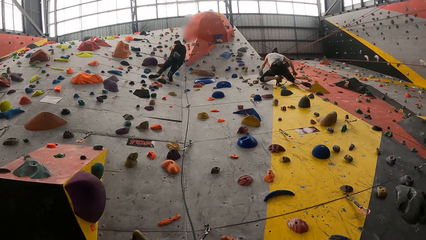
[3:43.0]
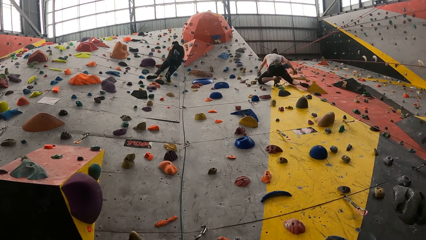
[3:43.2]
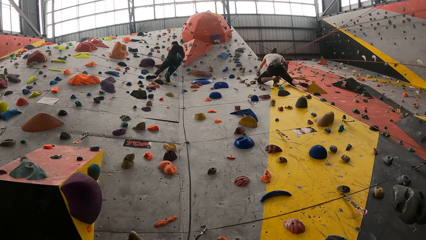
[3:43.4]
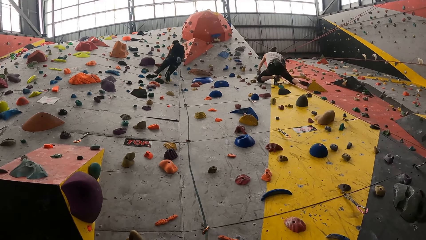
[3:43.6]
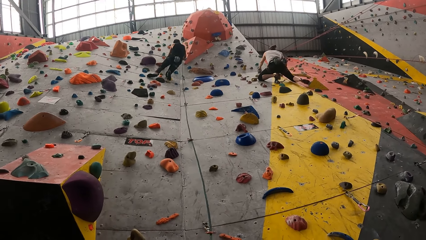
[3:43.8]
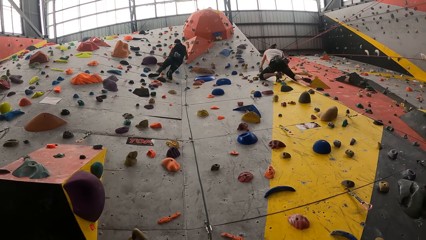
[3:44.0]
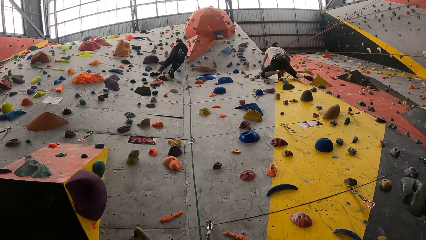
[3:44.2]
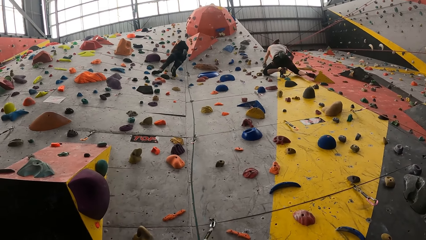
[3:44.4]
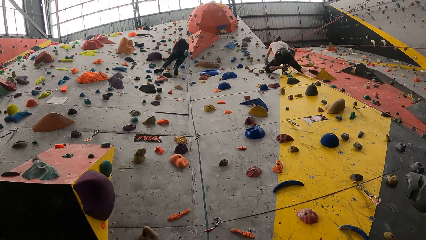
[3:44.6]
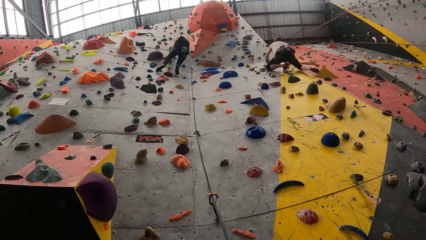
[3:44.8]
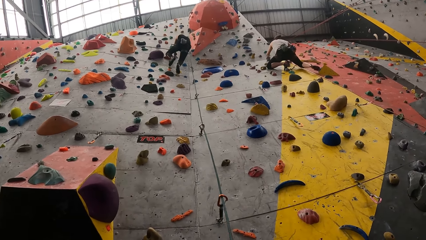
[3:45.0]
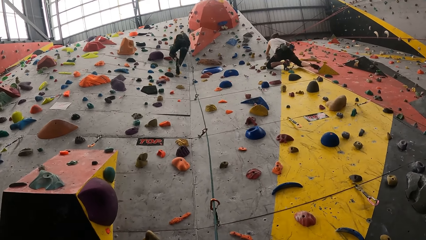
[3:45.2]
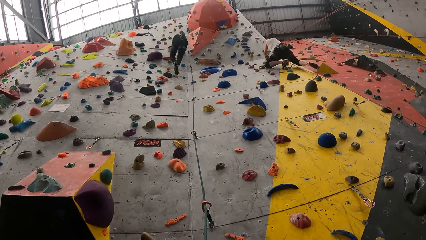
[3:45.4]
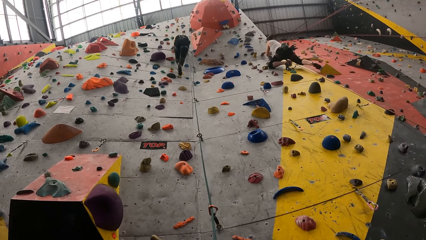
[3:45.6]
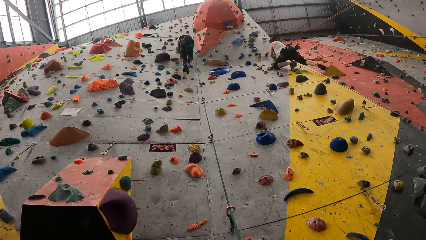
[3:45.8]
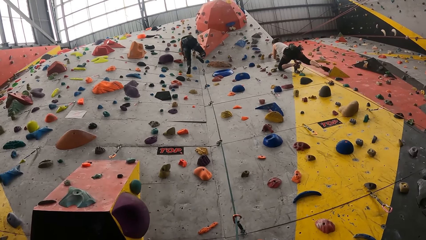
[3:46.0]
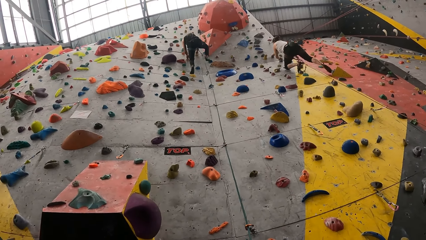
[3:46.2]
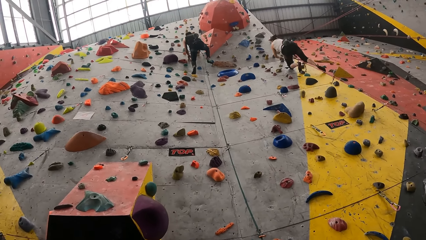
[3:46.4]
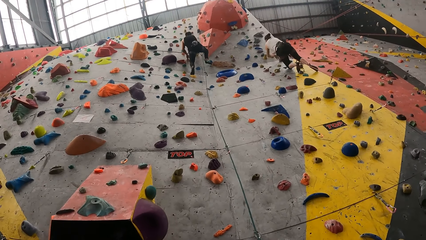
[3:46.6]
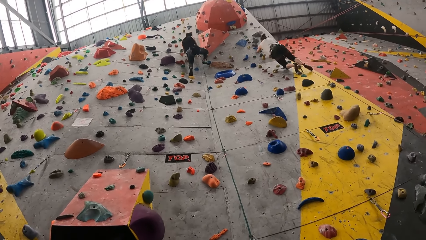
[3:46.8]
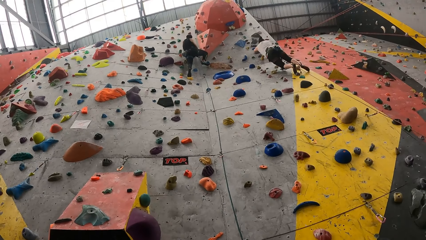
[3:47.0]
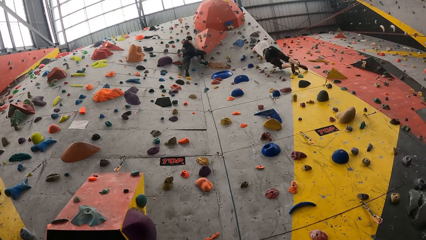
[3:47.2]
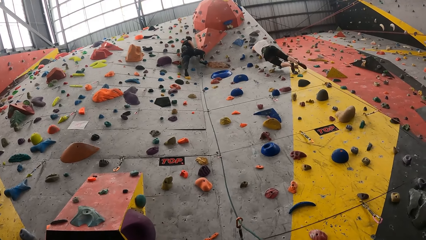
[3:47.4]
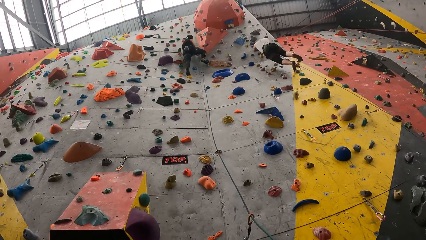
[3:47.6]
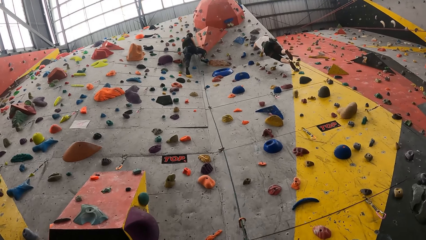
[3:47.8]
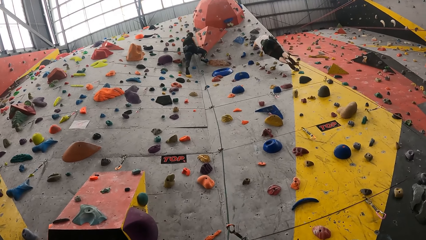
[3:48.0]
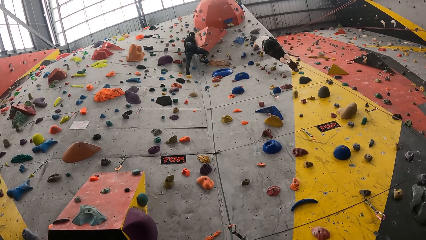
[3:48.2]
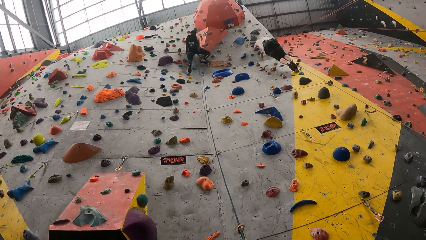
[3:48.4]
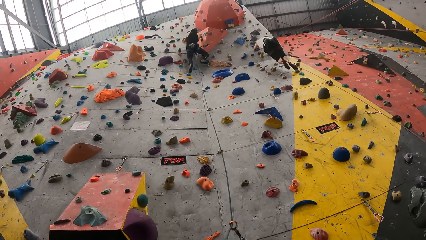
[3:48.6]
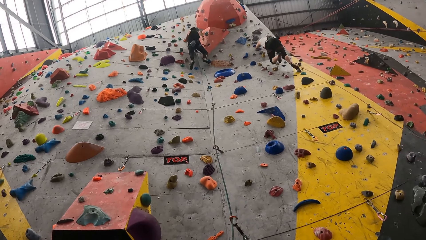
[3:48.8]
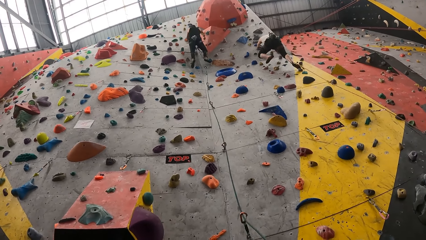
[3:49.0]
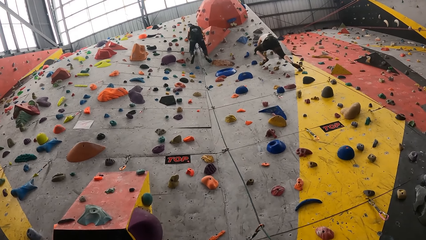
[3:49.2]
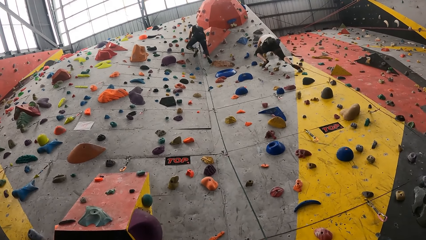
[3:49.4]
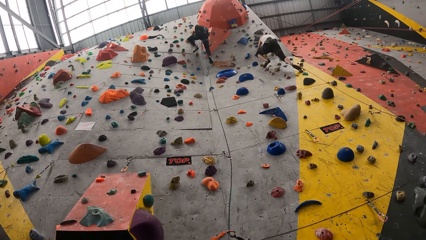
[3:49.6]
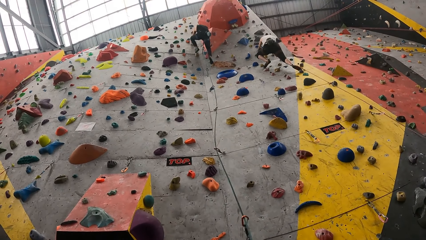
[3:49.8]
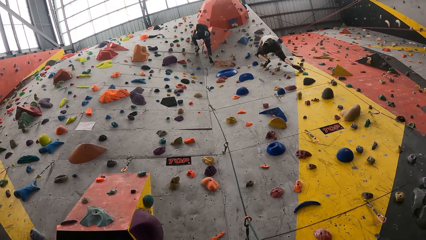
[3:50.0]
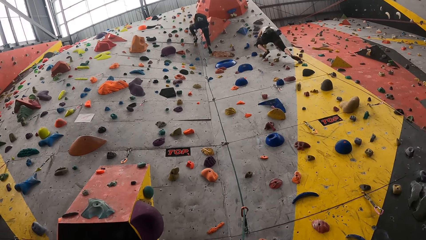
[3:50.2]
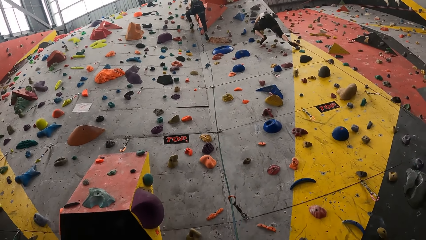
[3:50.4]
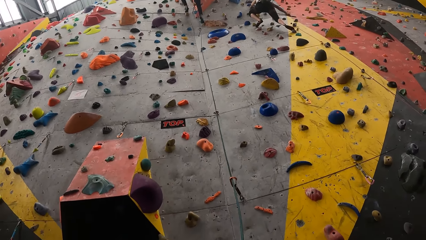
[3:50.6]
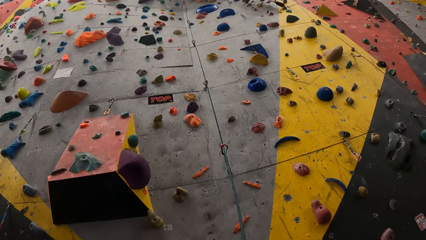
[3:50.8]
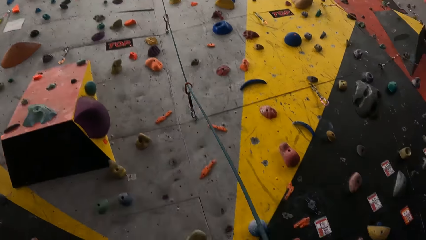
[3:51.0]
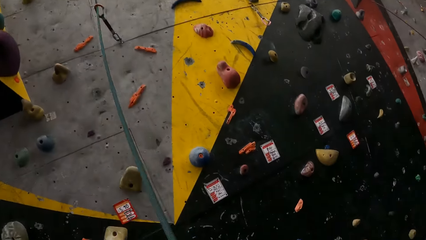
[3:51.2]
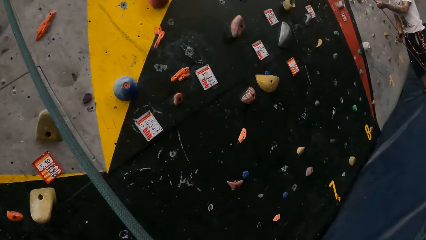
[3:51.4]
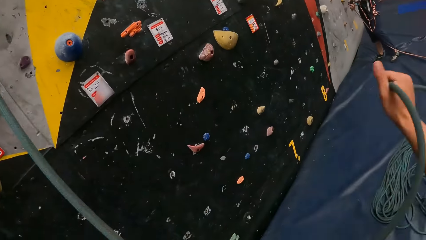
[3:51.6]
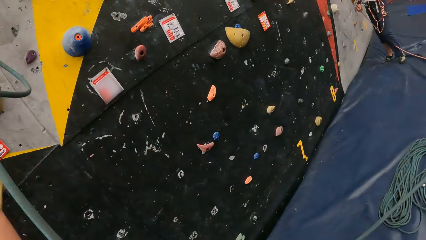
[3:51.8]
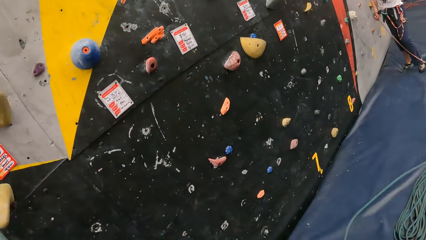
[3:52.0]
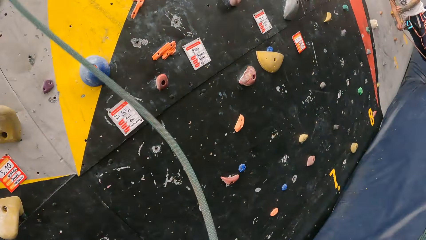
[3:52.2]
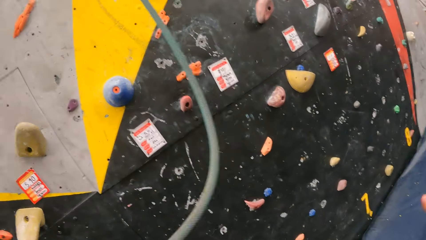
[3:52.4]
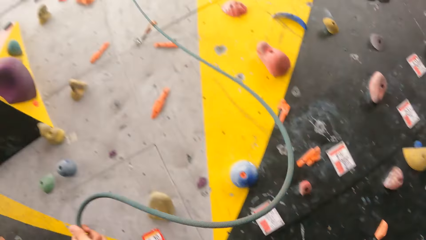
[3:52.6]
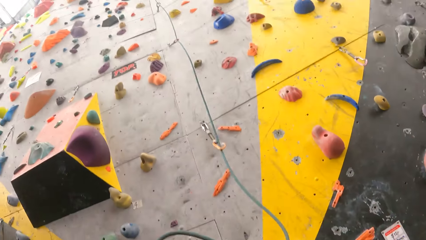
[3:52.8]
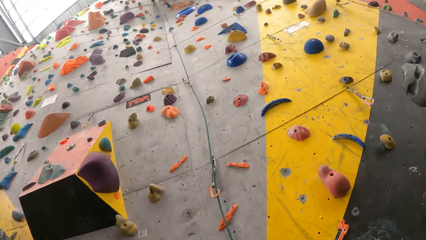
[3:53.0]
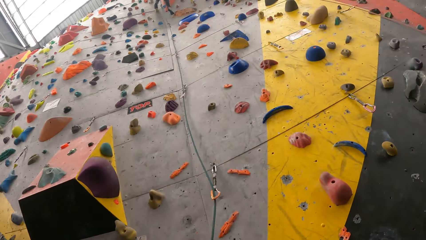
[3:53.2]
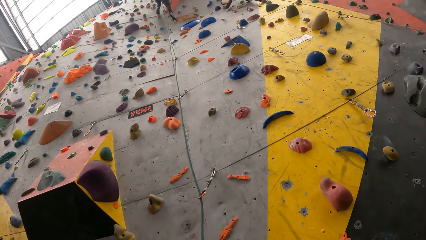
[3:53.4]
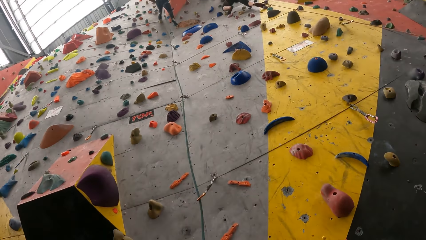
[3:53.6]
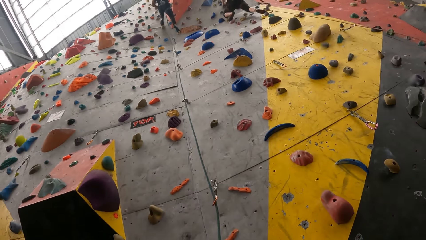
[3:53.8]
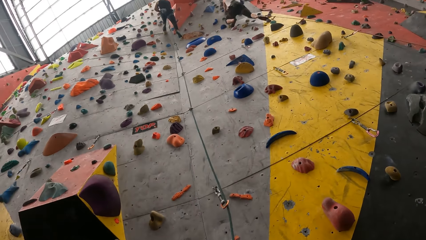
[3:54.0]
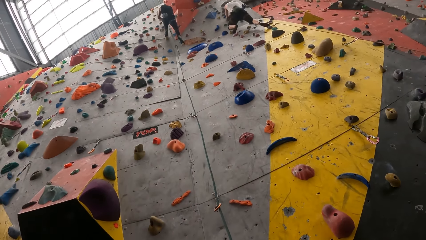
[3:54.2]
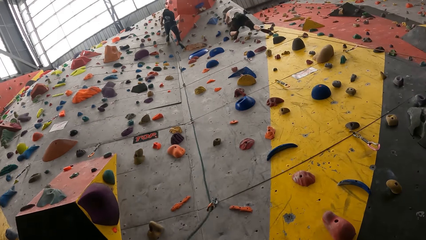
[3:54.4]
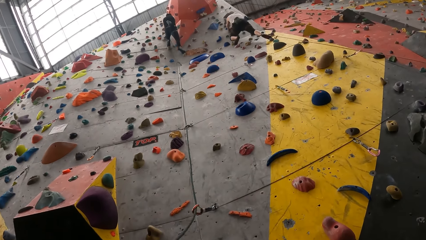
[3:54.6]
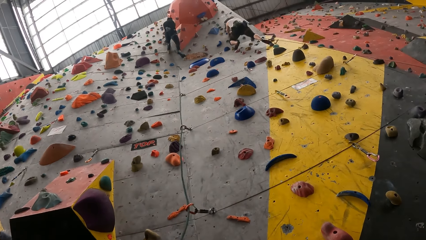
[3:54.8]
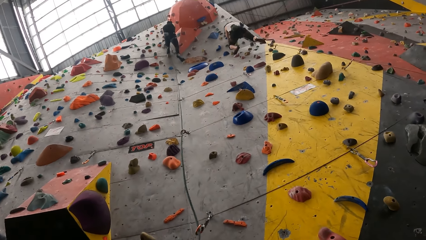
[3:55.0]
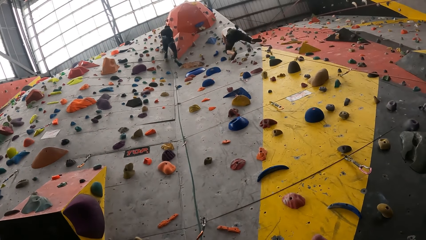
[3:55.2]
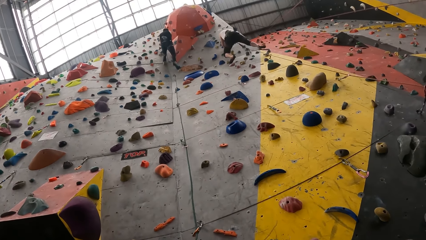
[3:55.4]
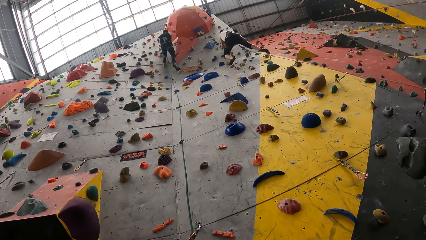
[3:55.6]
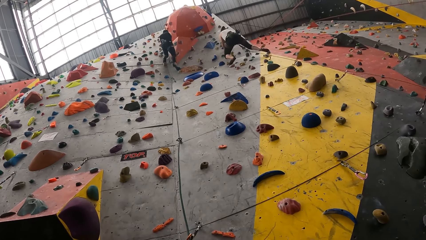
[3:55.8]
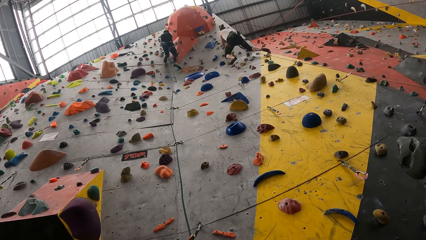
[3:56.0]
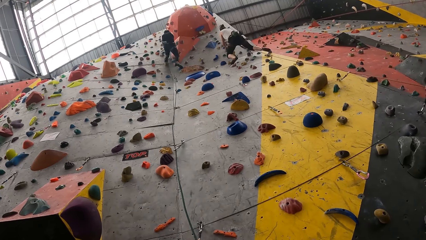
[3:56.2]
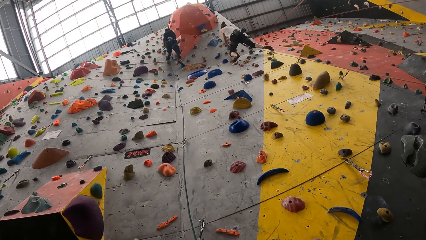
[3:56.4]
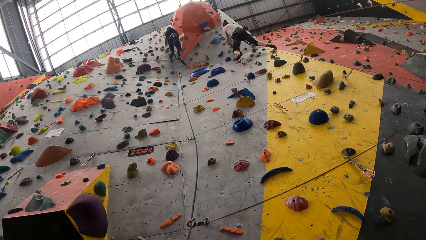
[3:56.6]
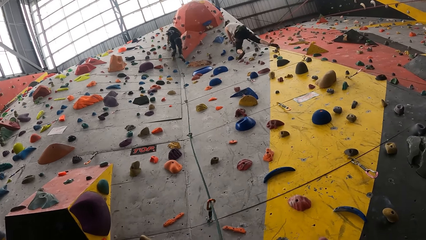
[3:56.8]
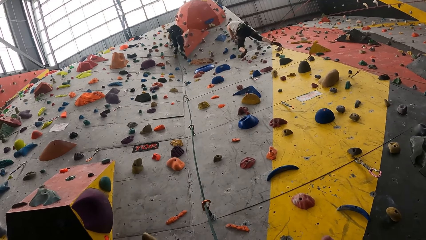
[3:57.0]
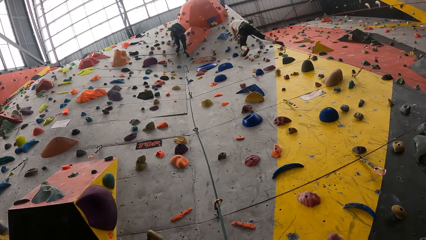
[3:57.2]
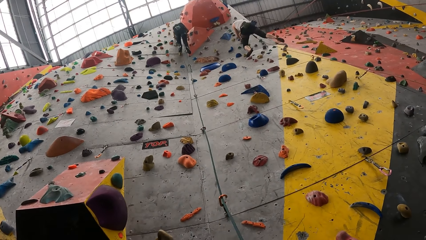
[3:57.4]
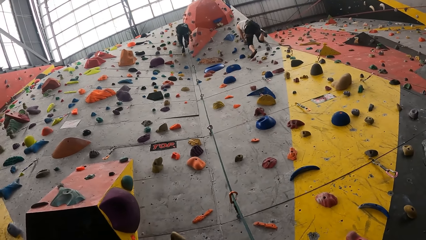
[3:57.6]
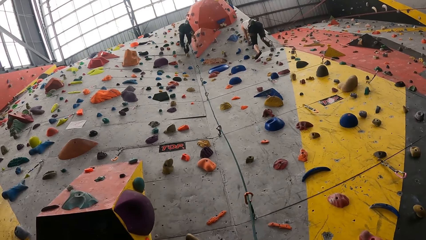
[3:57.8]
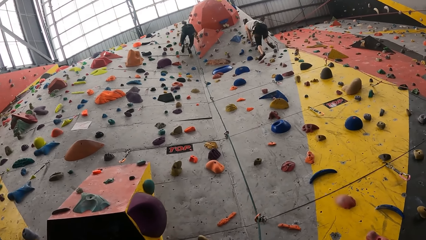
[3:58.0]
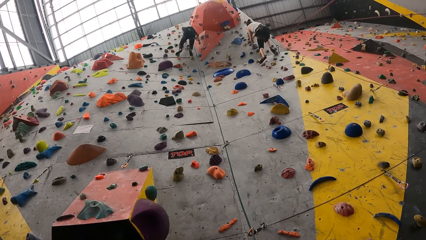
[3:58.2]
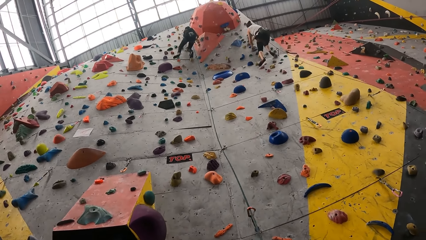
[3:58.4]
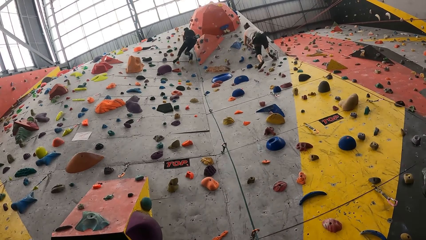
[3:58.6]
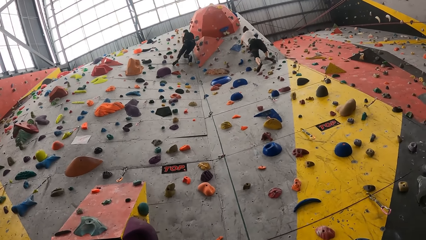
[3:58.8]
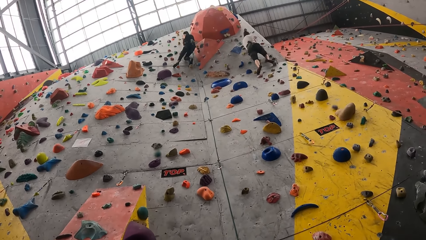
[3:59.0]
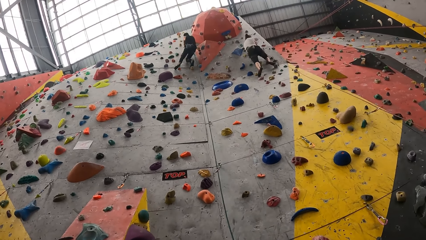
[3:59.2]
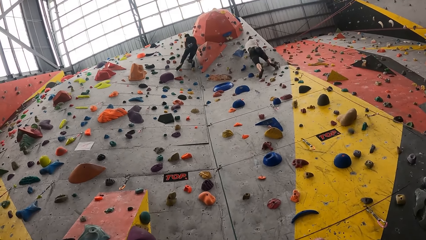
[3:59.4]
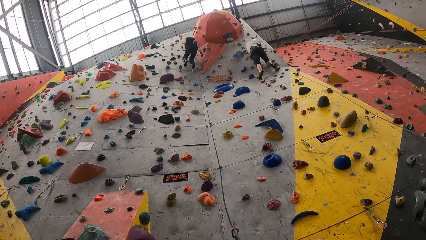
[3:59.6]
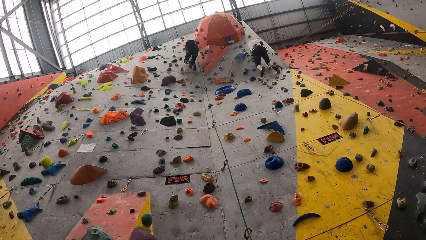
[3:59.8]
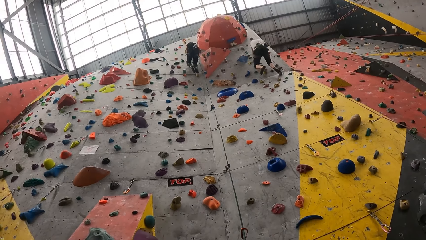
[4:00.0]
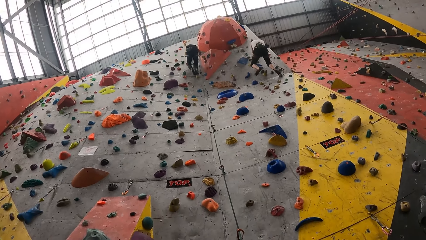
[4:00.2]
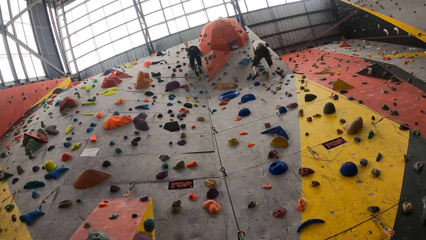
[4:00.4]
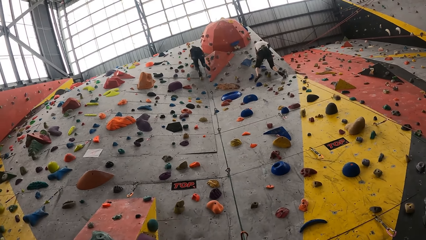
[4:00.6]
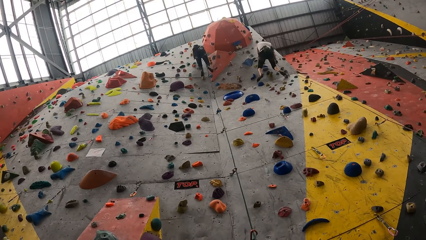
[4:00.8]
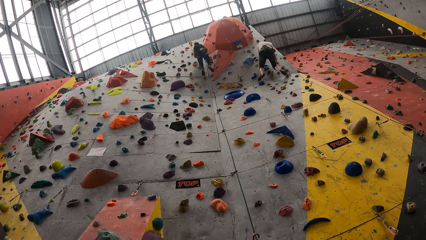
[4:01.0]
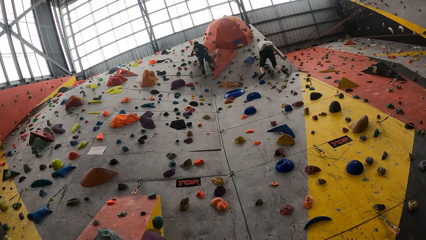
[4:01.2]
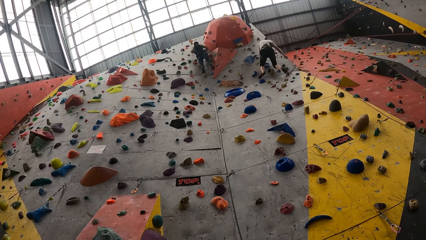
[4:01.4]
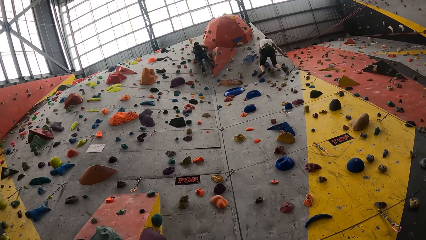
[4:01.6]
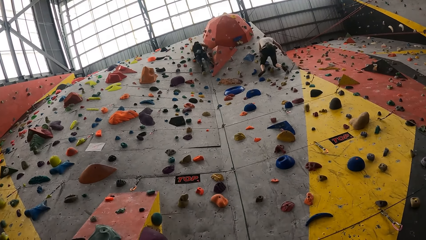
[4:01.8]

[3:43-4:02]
A man climbs a climbing wall. A lady climbs a wall. The camera wearer looks around. They align the rope. The man climbs the climbing wall. The lady climbs the wall.
